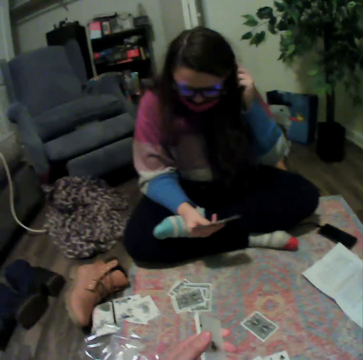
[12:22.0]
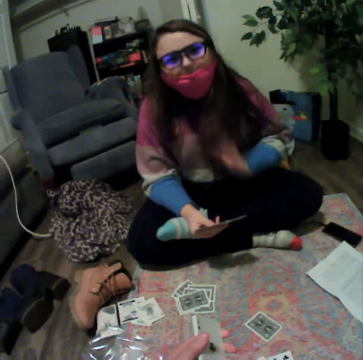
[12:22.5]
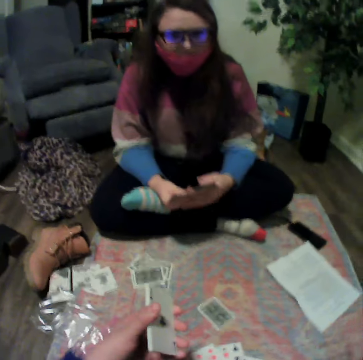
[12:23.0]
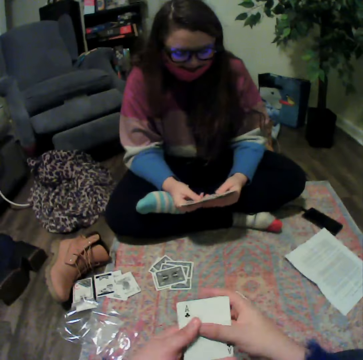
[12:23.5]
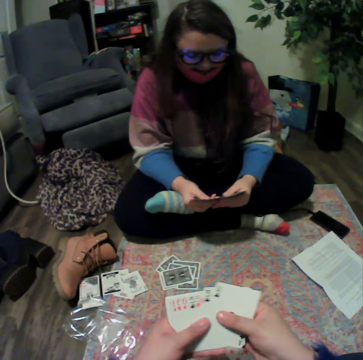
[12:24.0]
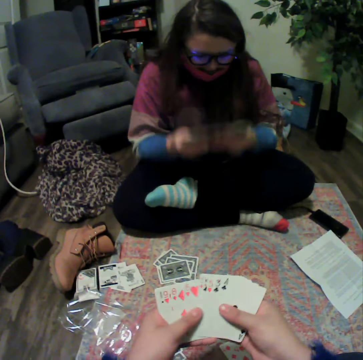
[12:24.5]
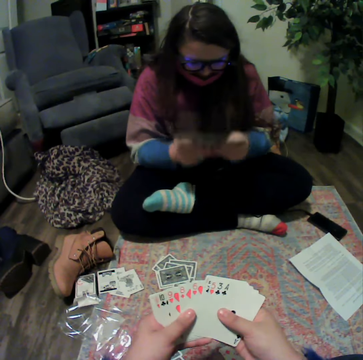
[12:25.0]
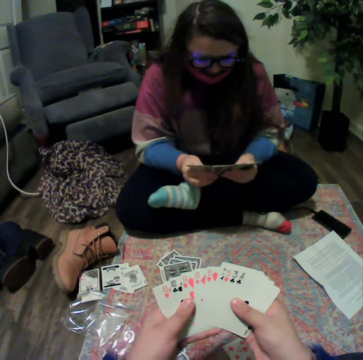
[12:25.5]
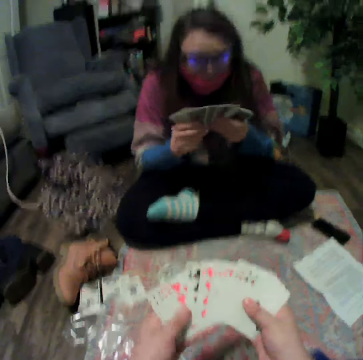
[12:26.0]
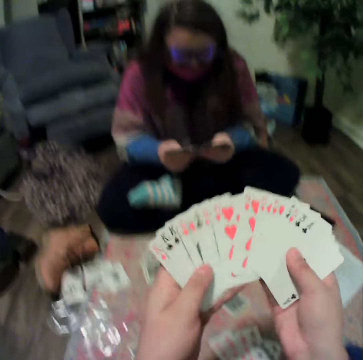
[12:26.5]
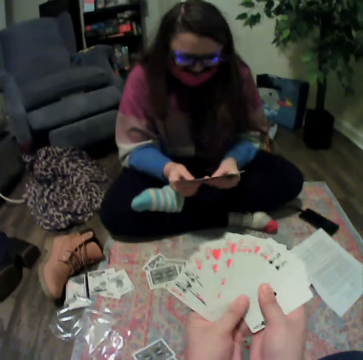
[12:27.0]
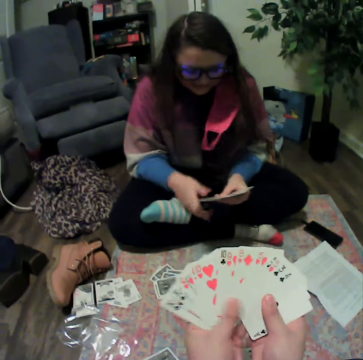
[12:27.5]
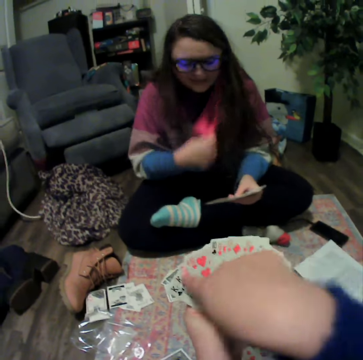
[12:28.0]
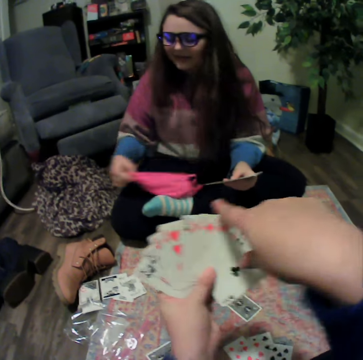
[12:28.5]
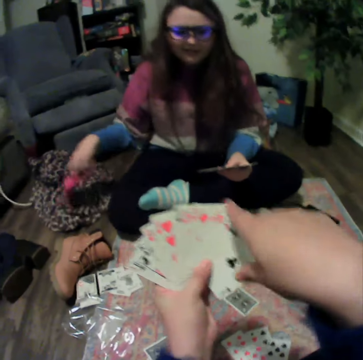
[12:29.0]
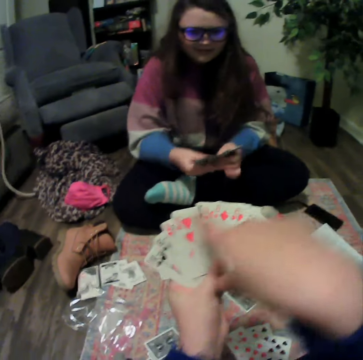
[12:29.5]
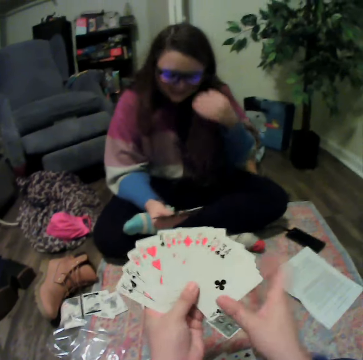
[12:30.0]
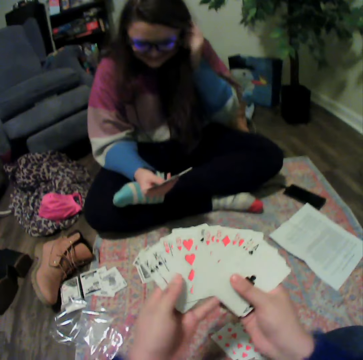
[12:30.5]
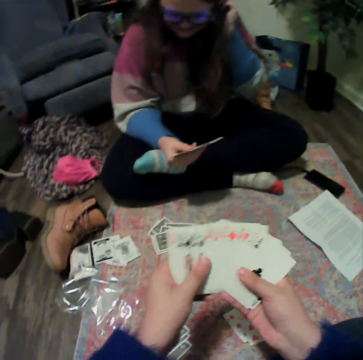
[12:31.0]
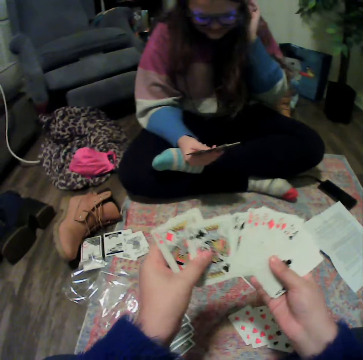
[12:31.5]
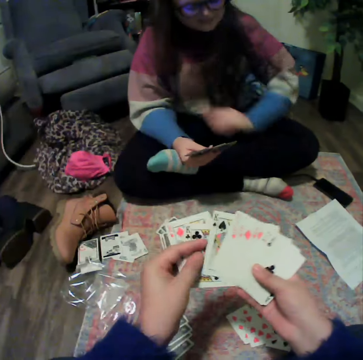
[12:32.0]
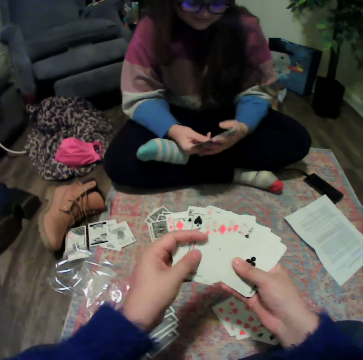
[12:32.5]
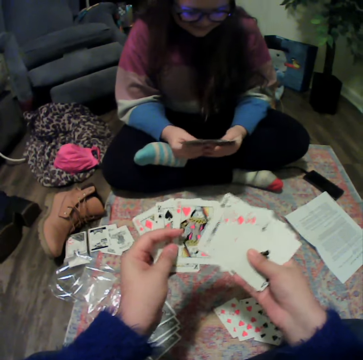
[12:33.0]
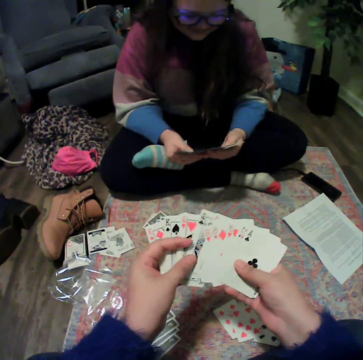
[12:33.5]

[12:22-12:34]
A lady reshuffles the cards. The camera wearer reshuffles the cards. They talk with the lady. They reshuffle the cards.

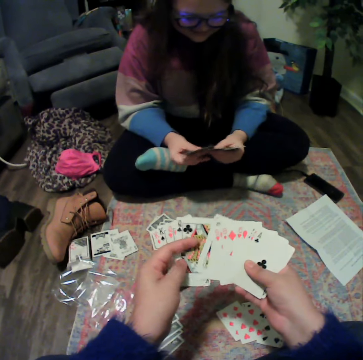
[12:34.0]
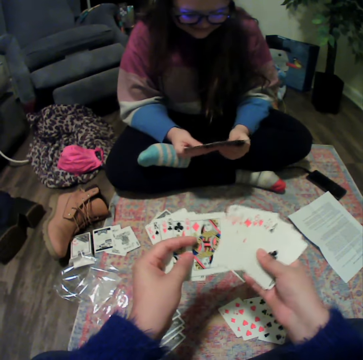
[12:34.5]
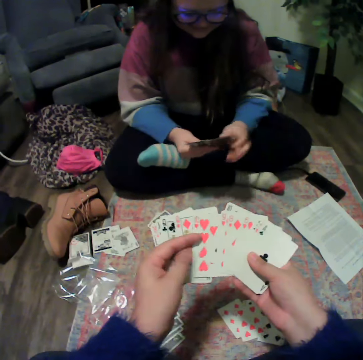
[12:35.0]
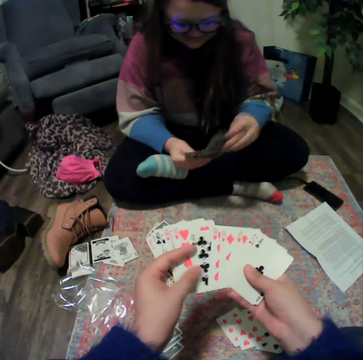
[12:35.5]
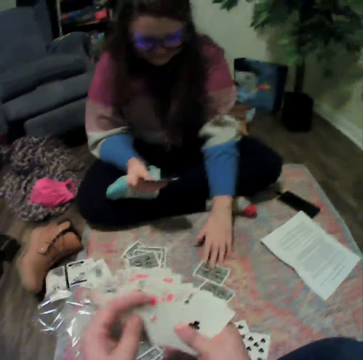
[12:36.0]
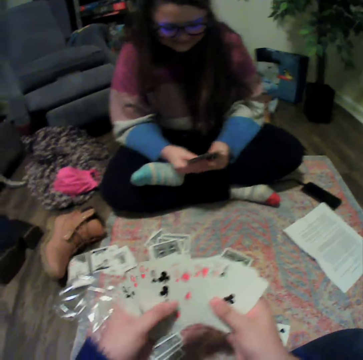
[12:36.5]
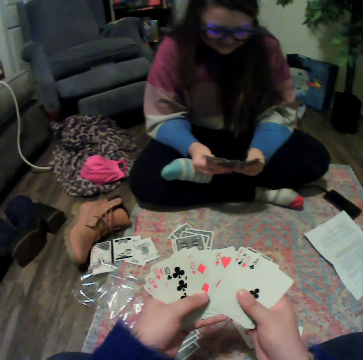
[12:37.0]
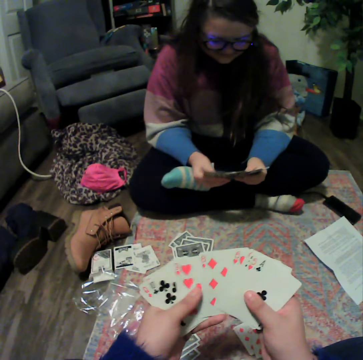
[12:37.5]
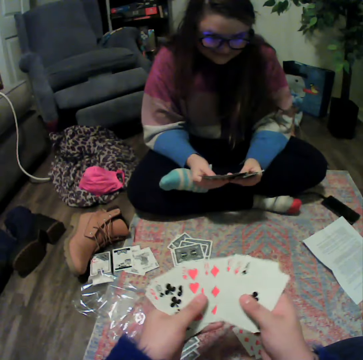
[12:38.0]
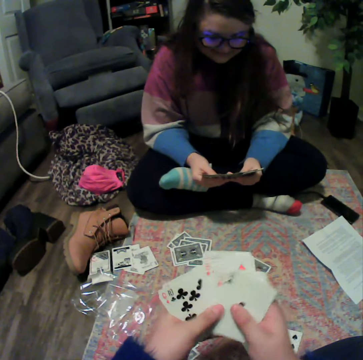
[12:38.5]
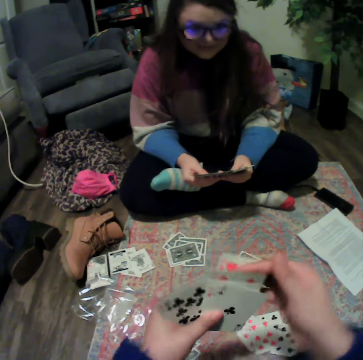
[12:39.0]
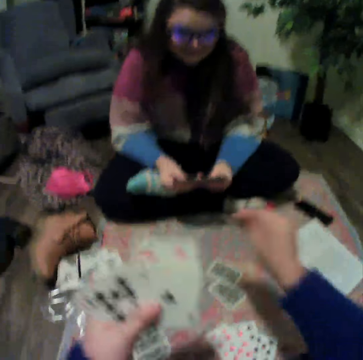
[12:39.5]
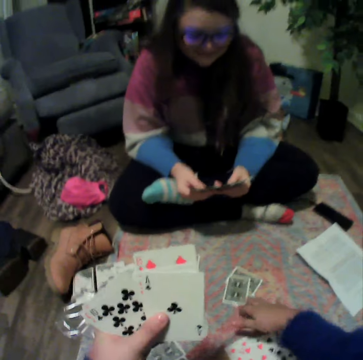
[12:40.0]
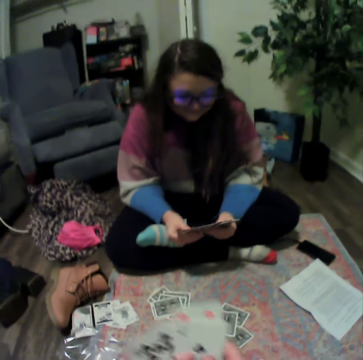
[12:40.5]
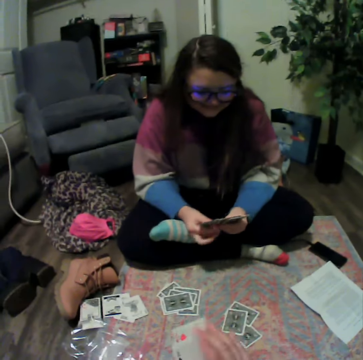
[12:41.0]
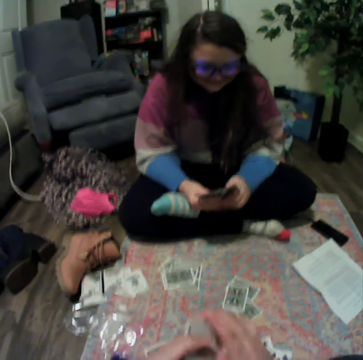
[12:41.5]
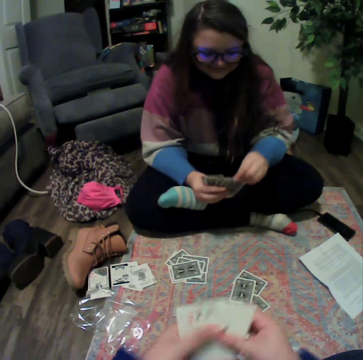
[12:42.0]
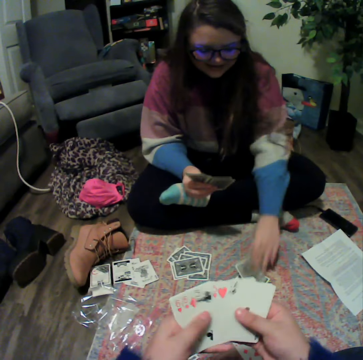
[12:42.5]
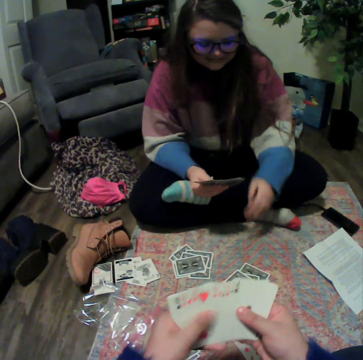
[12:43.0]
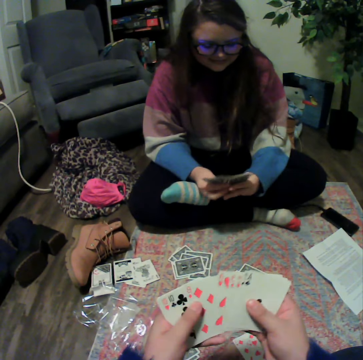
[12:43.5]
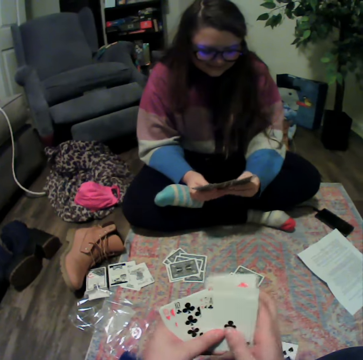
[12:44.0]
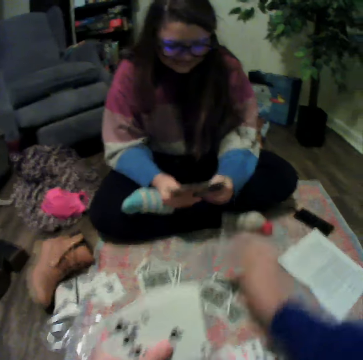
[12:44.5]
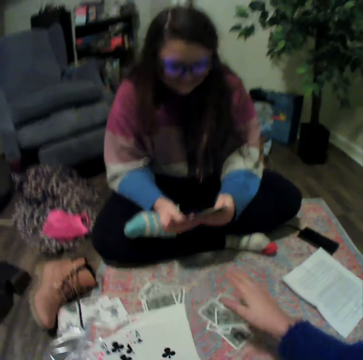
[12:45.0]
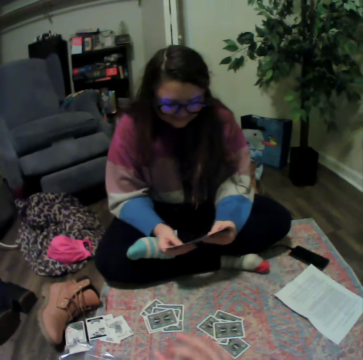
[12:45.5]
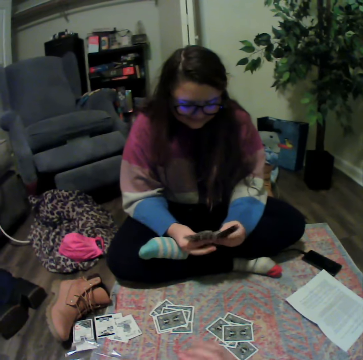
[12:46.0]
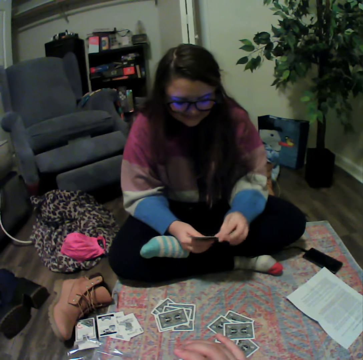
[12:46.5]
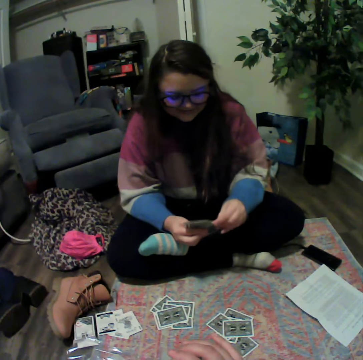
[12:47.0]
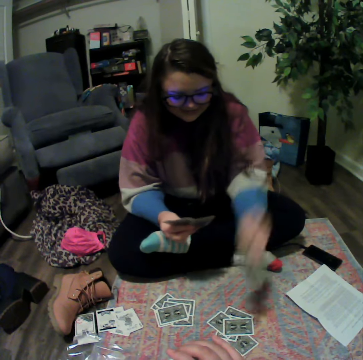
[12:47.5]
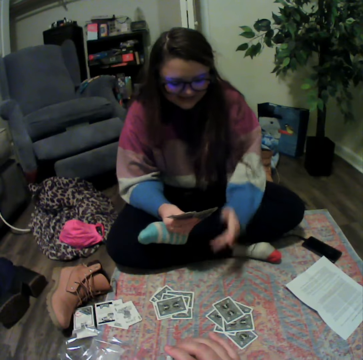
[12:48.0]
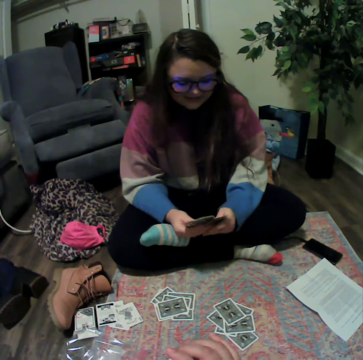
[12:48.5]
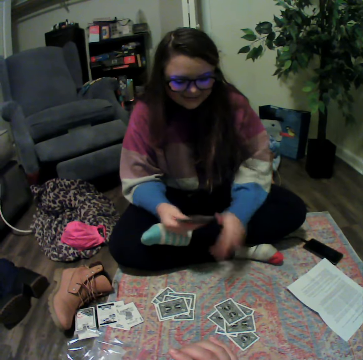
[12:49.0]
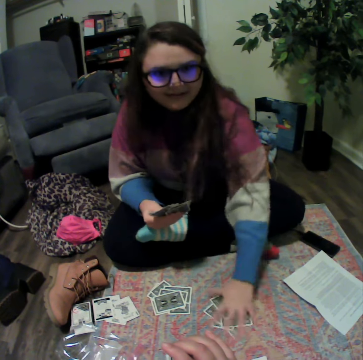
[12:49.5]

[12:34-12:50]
A lady reshuffles the cards and plays the card. The camera wearer reshuffles the cards. They play the card. They hold the cards. The lady plays the card. The camera wearer plays the card. The lady reshuffles the cards and plays the card.

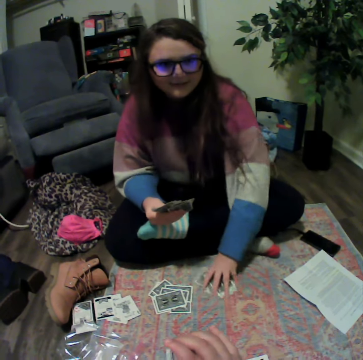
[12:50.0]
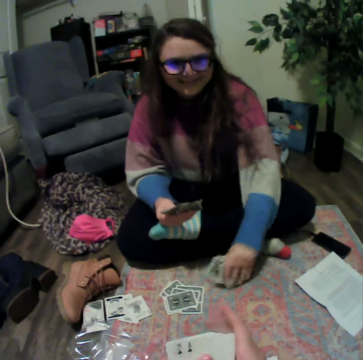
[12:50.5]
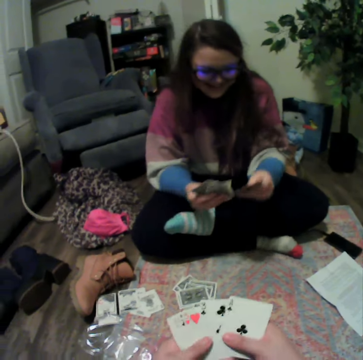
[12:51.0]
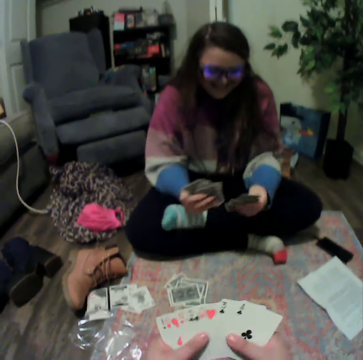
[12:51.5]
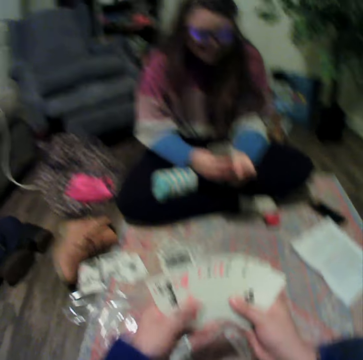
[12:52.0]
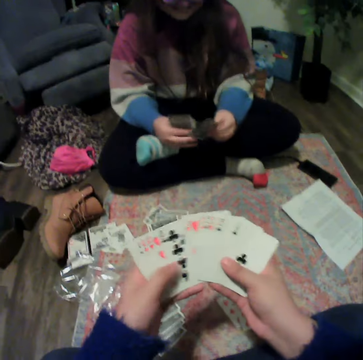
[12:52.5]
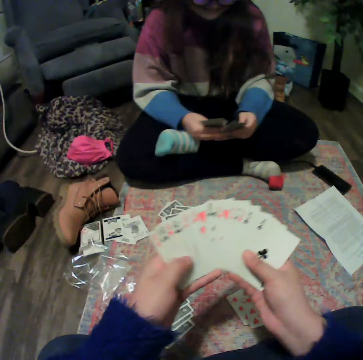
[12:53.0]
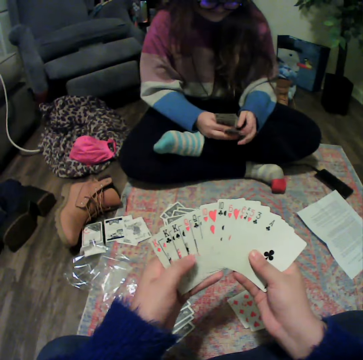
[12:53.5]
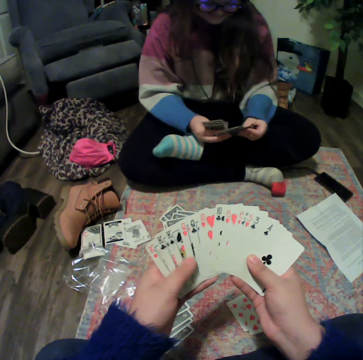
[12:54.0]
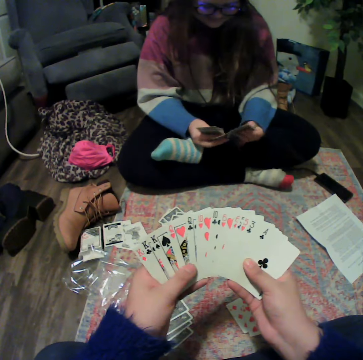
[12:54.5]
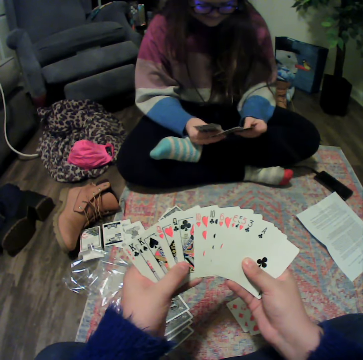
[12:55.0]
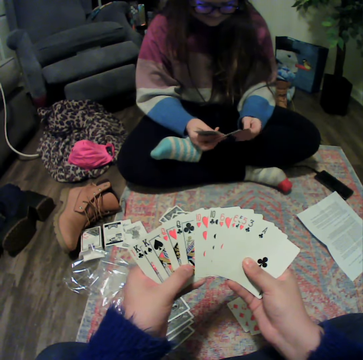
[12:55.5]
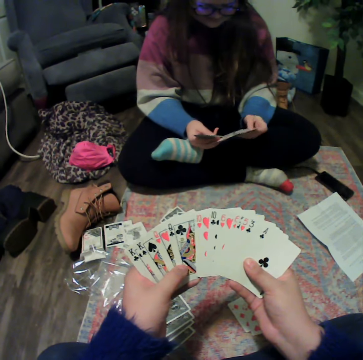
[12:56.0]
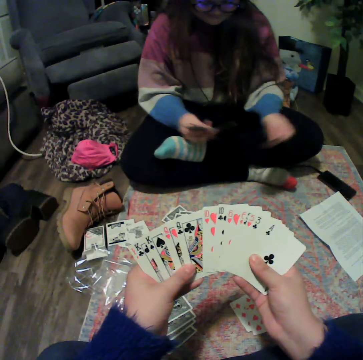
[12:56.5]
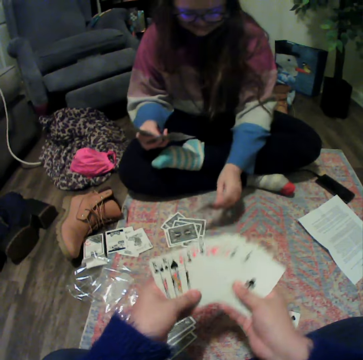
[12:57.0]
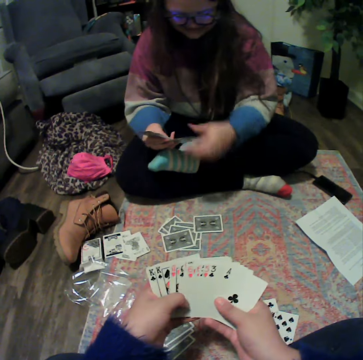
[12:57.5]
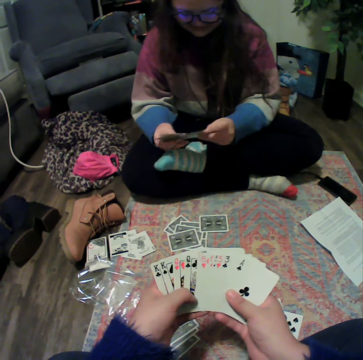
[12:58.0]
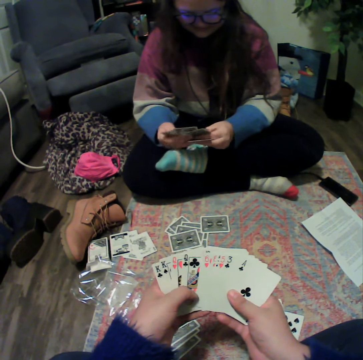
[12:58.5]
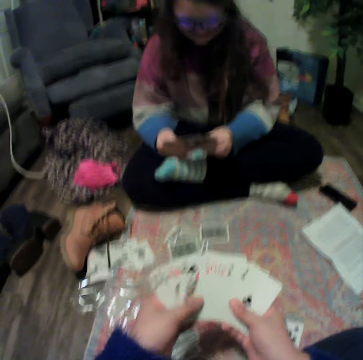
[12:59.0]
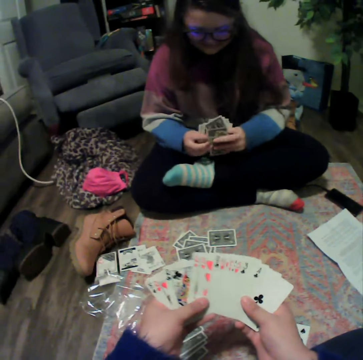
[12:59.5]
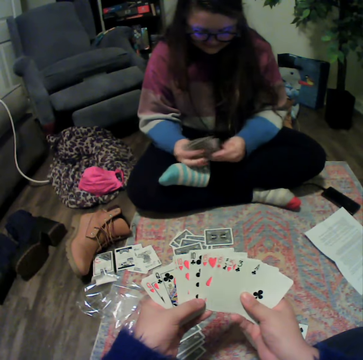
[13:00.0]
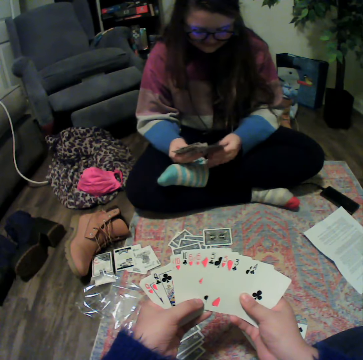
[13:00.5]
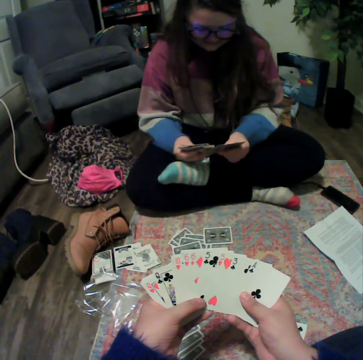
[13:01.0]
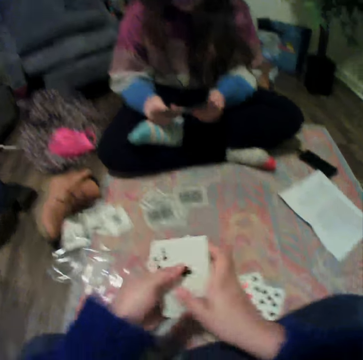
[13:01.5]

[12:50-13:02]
A lady collects the cards. The camera wearer reshuffles the cards. The lady plays the card. The camera wearer reshuffles the cards.
